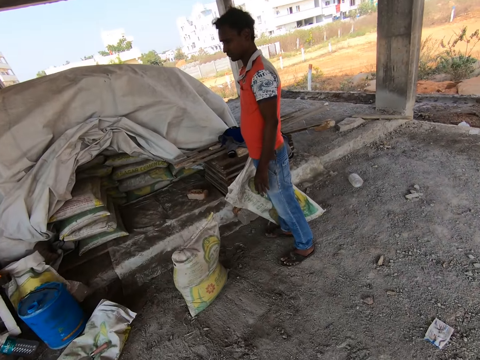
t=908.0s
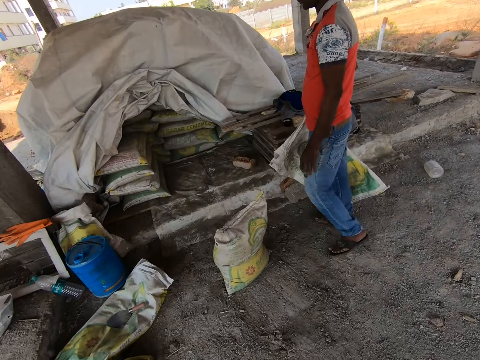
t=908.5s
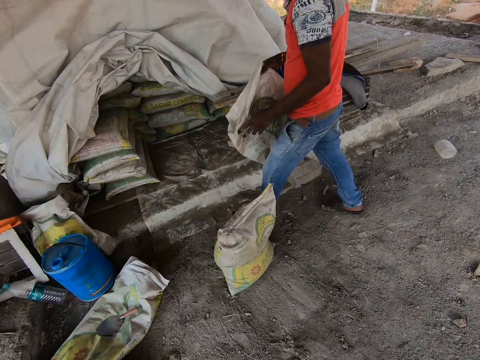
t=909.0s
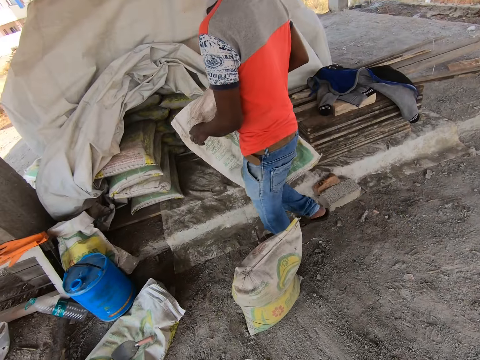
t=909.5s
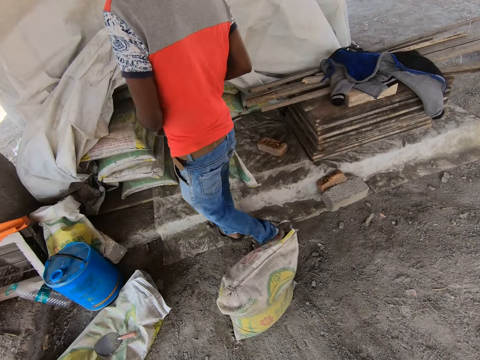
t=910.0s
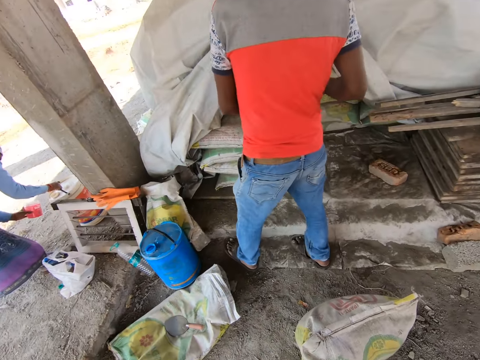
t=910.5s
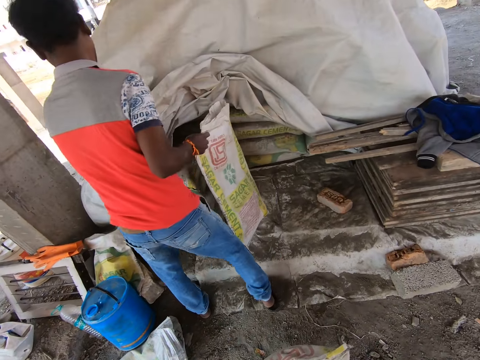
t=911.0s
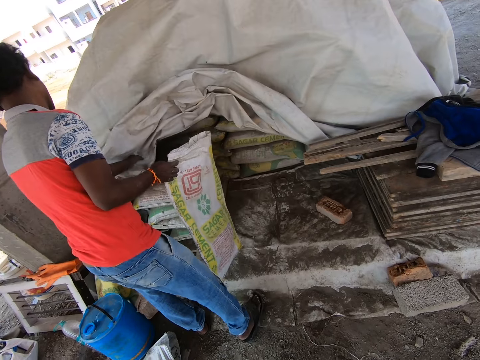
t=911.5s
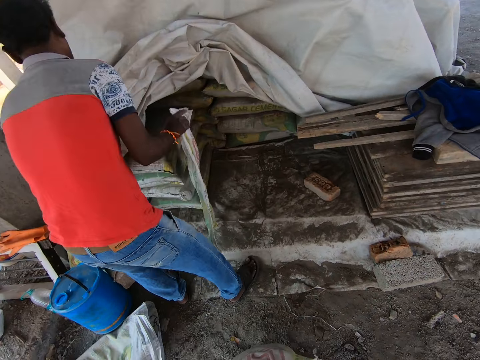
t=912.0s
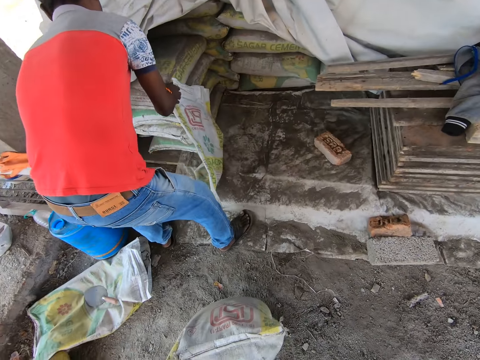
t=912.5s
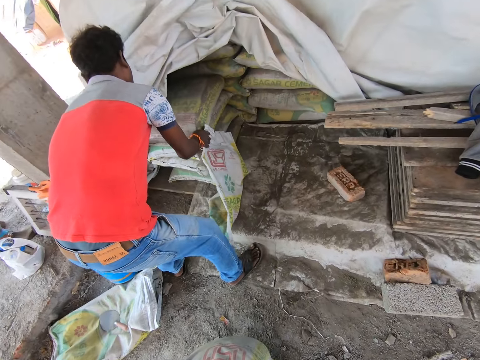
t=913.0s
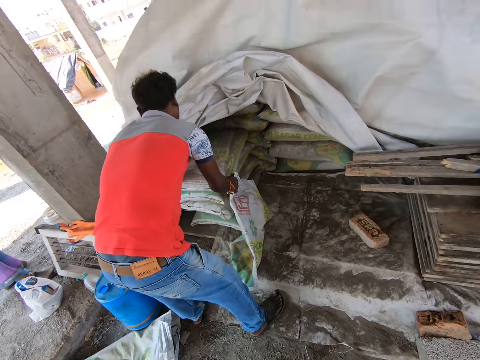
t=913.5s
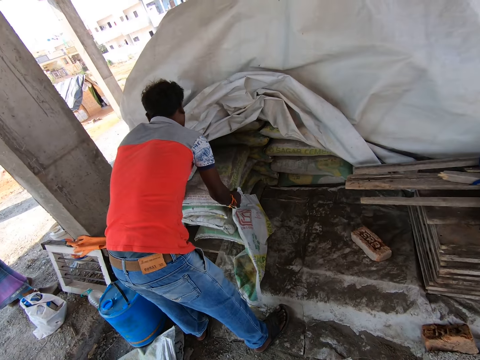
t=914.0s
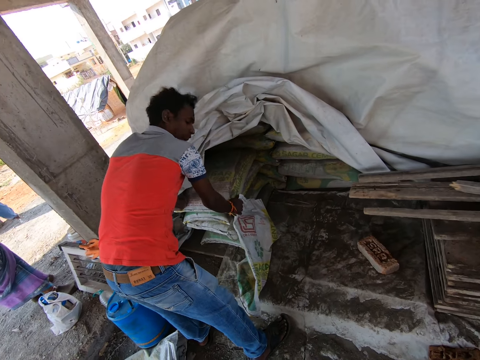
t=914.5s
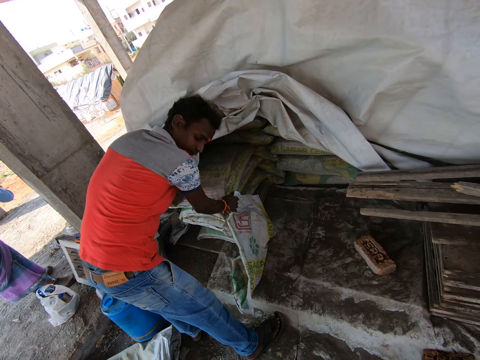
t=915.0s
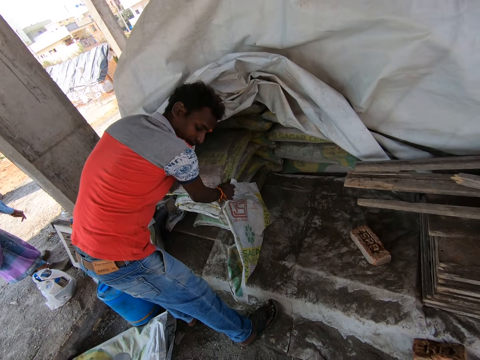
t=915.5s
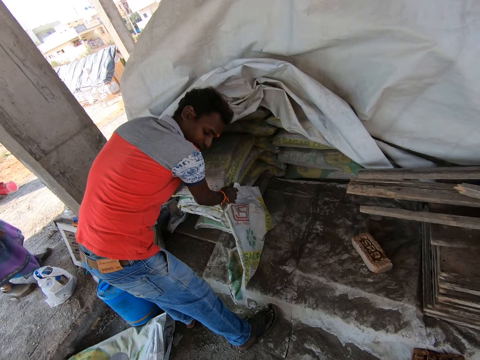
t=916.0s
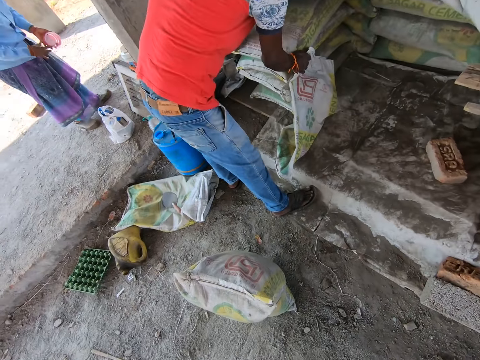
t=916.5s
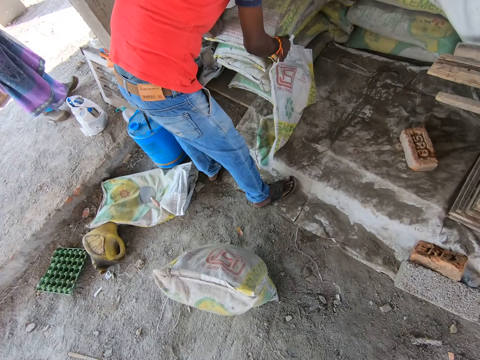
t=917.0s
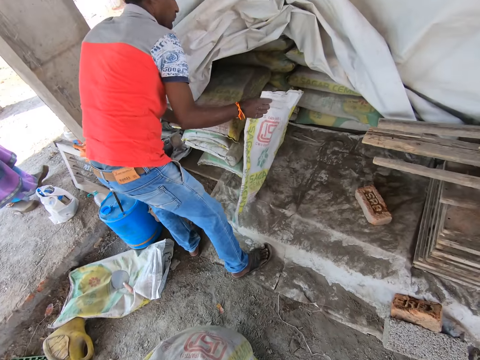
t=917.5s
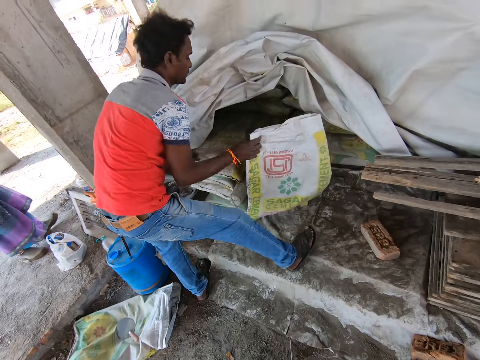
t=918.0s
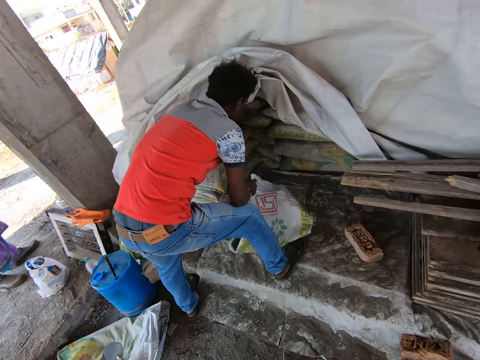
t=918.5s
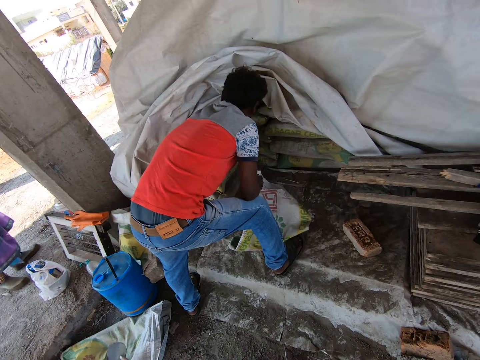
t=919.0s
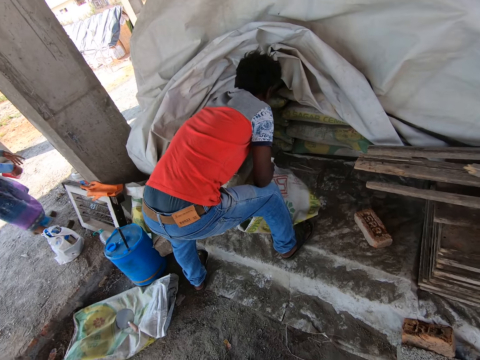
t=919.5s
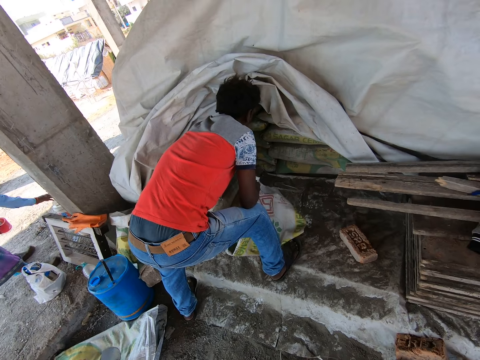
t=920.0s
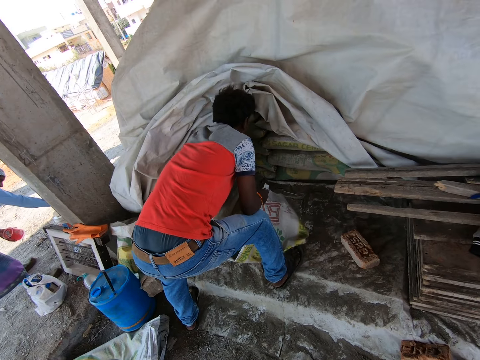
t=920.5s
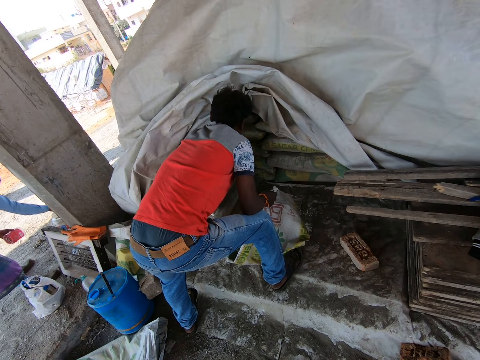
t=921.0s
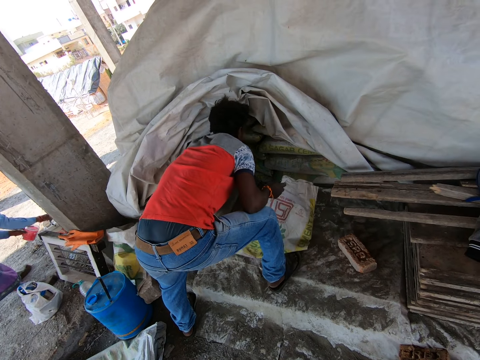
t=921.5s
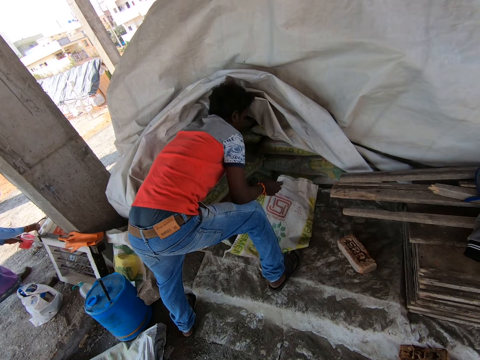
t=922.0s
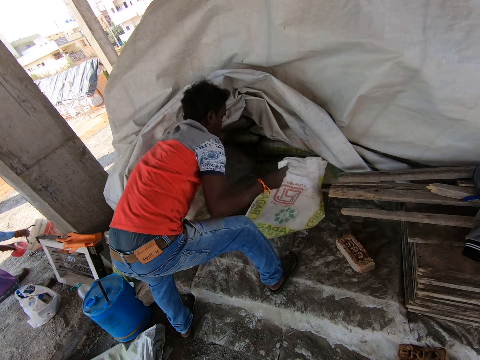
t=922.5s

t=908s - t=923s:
A man communicates with the camera wearer. The man removes a bag of cement. The camera wearer looks at the man. They look at a sack. The man pulls out the sack.

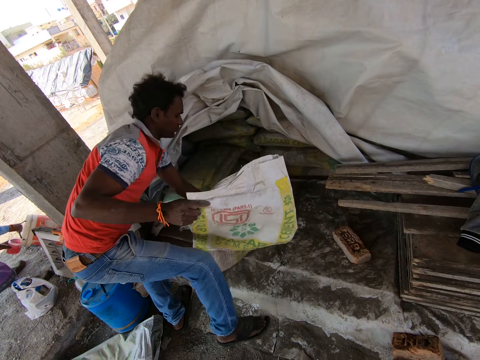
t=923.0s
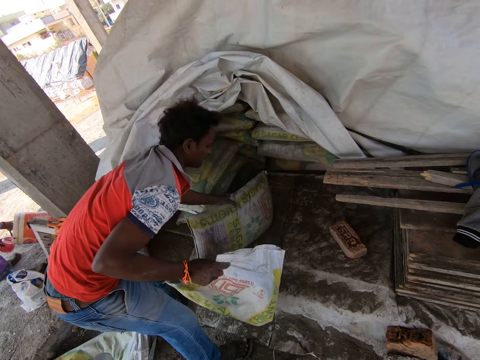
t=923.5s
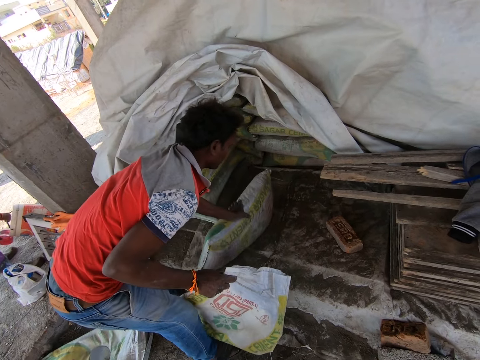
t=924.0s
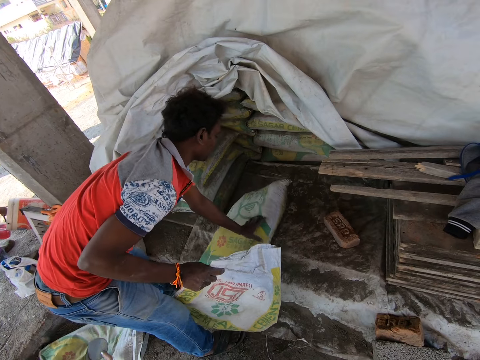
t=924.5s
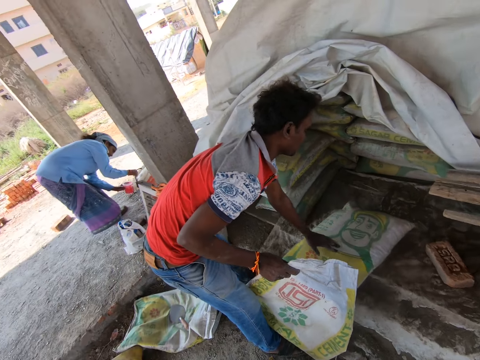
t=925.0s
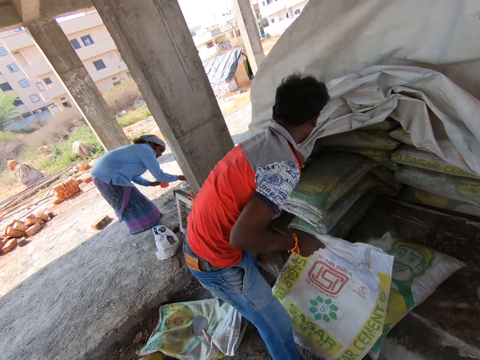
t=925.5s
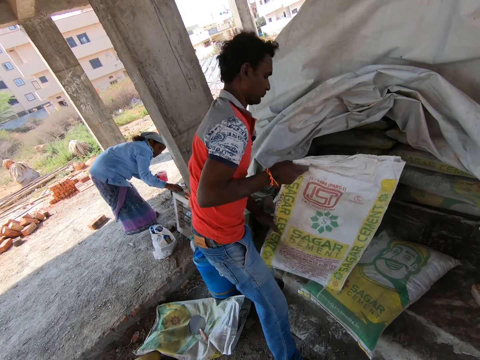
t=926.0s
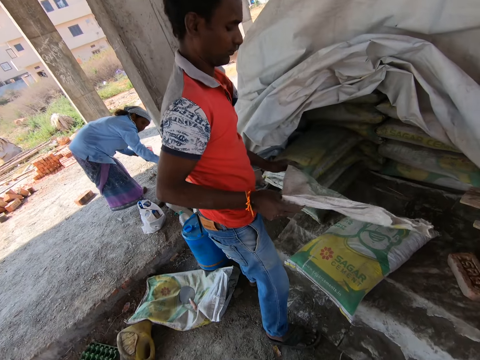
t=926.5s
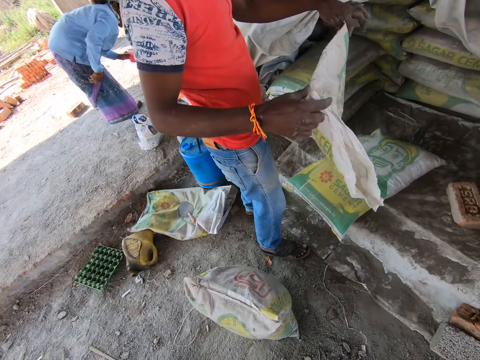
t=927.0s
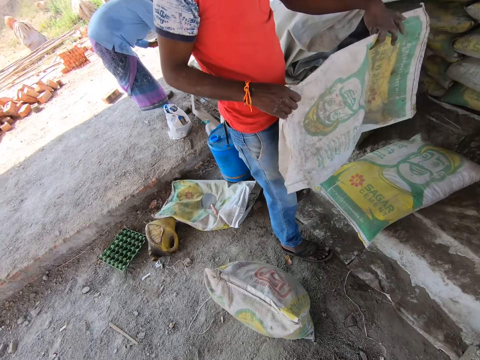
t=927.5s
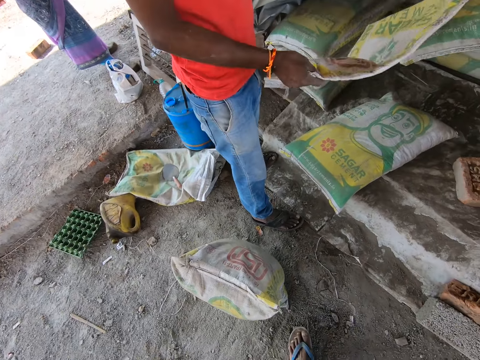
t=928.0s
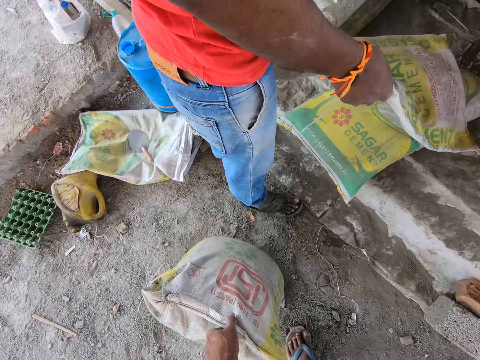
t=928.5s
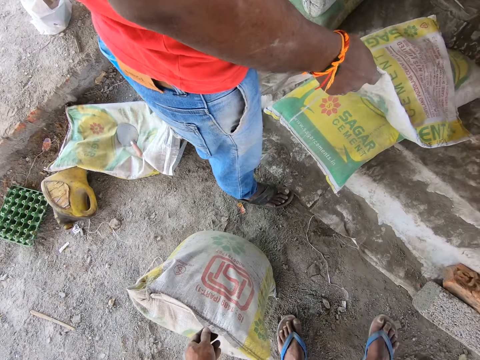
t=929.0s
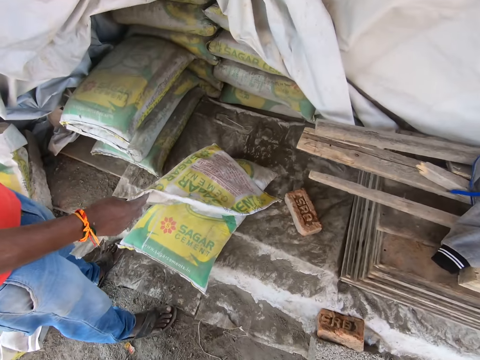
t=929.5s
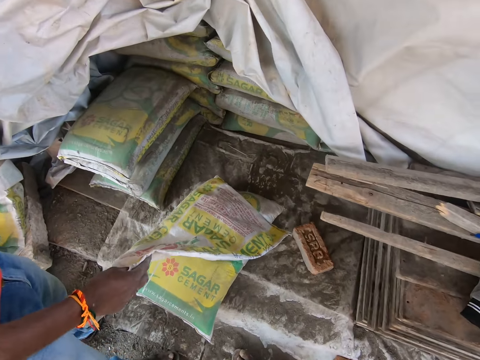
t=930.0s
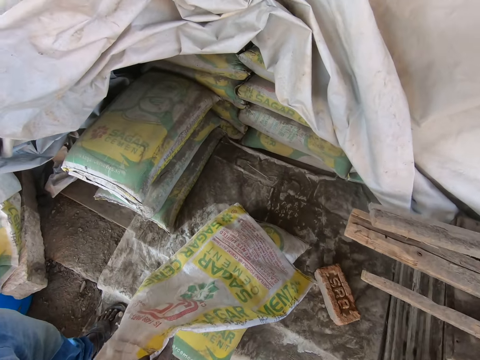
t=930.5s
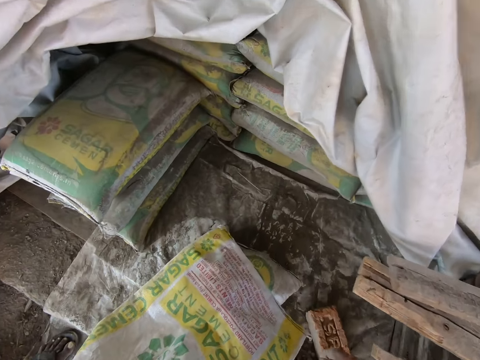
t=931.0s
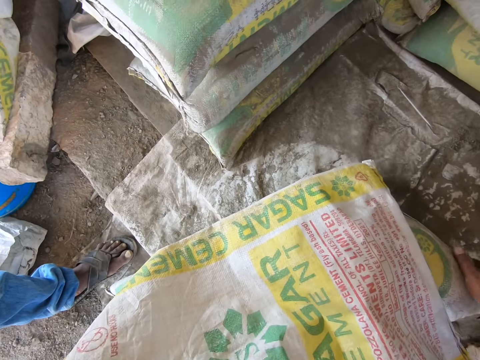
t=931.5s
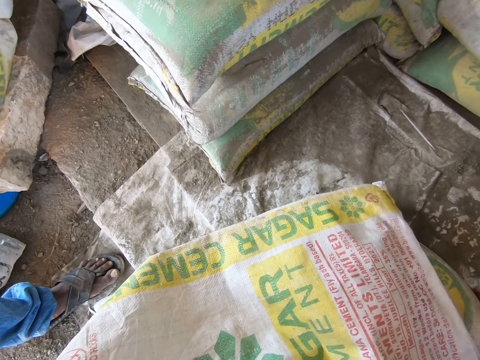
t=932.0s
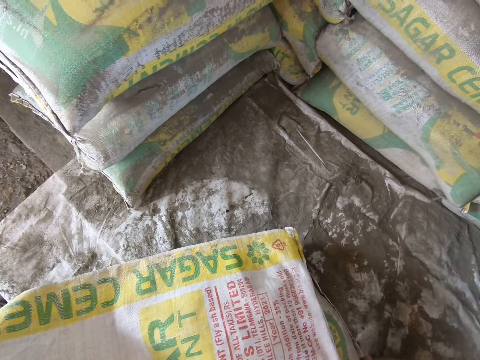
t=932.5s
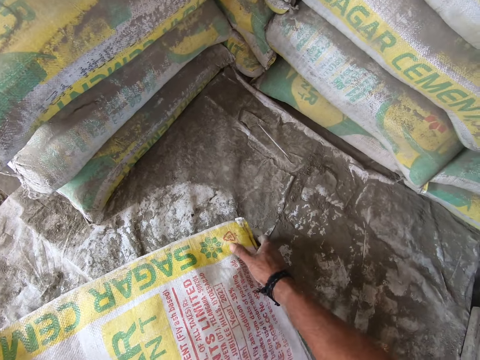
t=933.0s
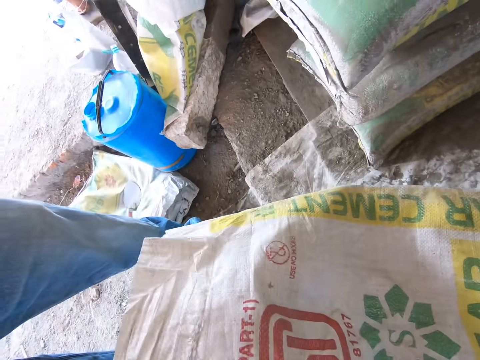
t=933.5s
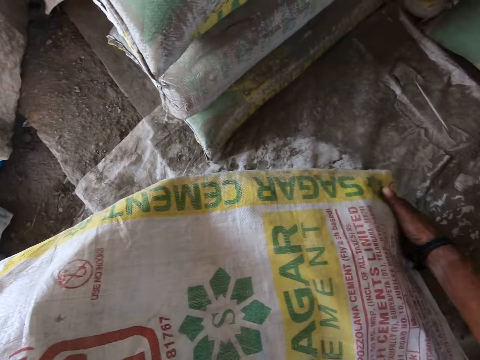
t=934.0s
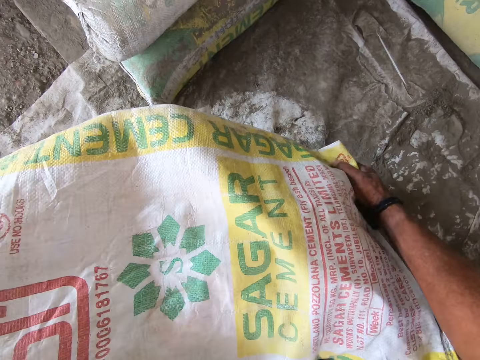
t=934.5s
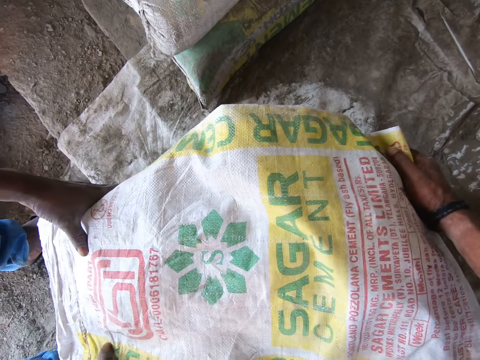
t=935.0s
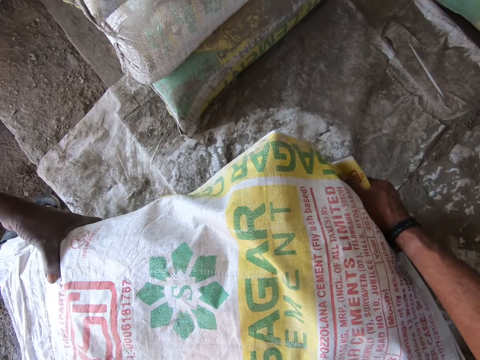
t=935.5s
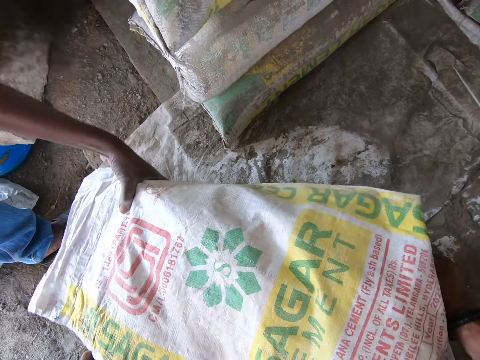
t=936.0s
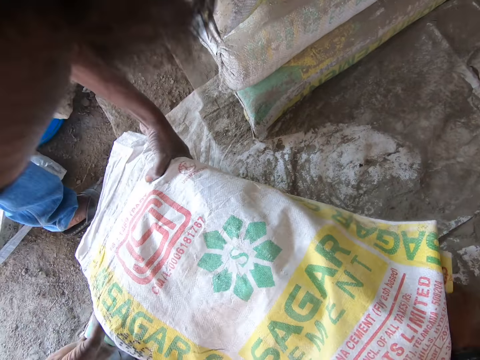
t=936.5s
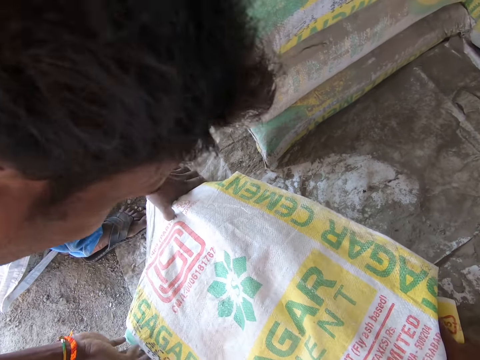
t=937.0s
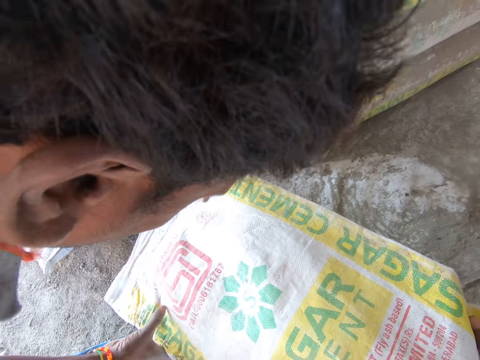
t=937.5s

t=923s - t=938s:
A man communicates to a woman. The man spreads an empty sack on the bag of cement. The camera wearer touches the sack. The camera wearer and the man lift the bag of cement.
